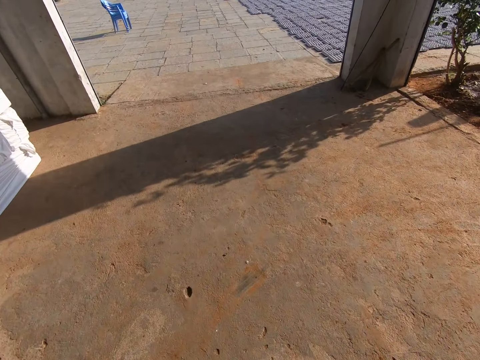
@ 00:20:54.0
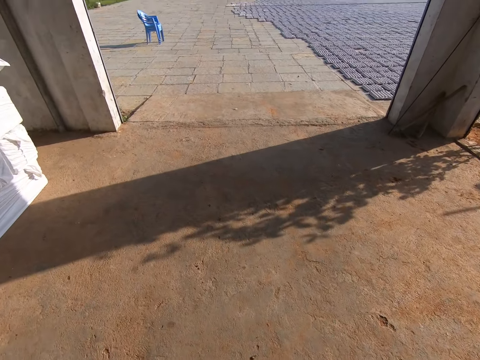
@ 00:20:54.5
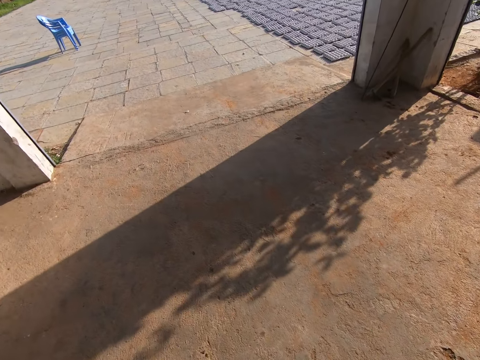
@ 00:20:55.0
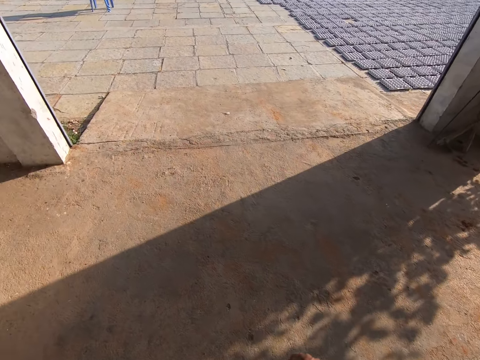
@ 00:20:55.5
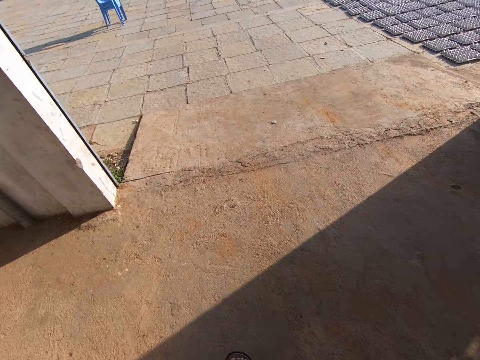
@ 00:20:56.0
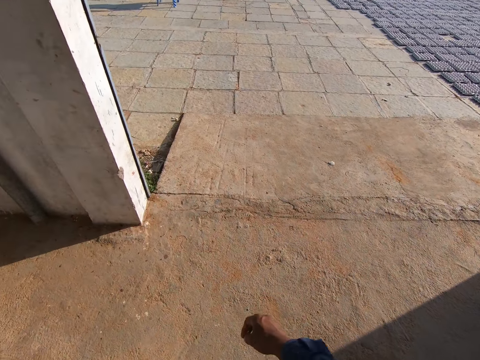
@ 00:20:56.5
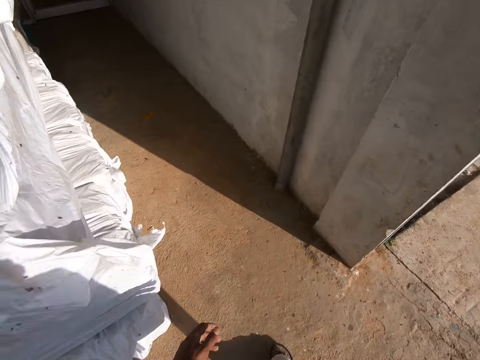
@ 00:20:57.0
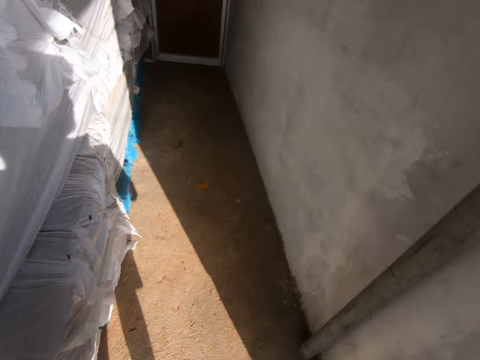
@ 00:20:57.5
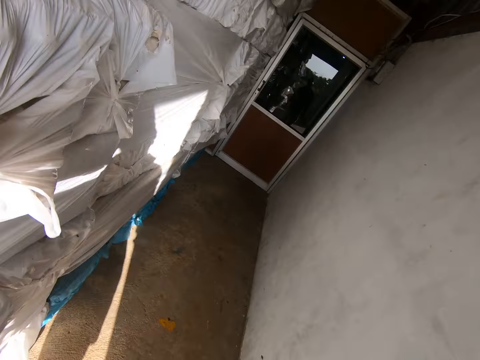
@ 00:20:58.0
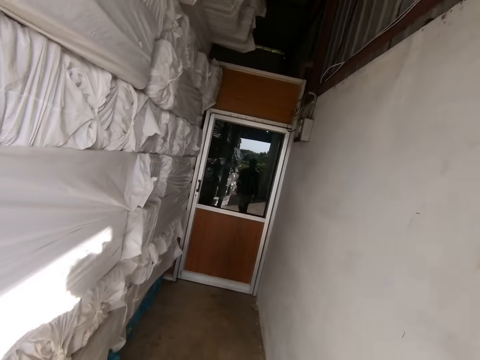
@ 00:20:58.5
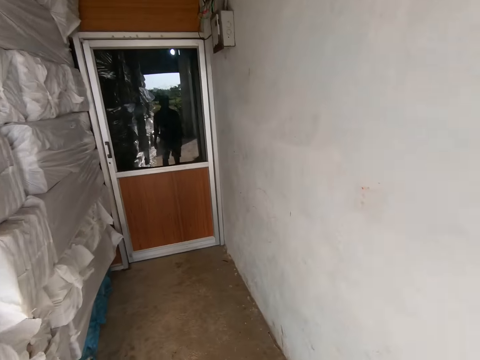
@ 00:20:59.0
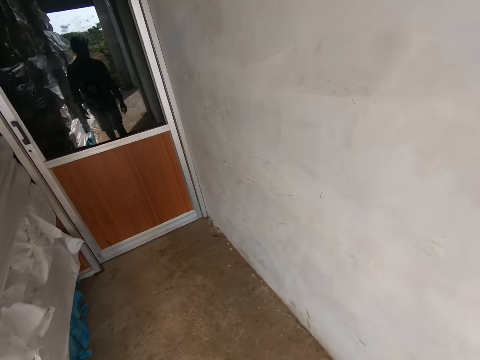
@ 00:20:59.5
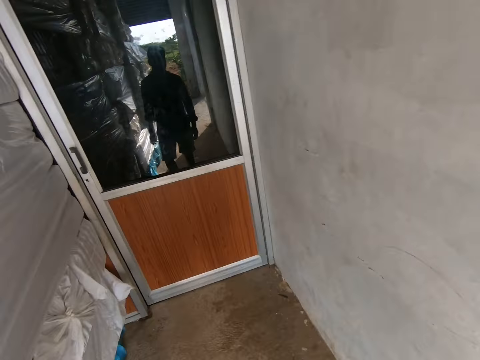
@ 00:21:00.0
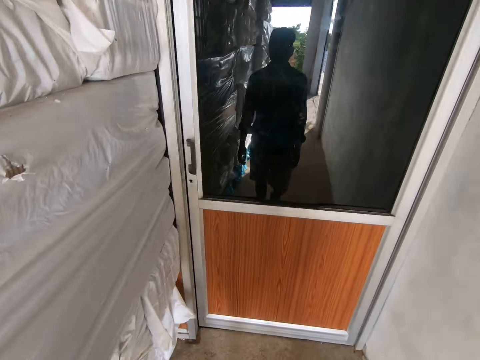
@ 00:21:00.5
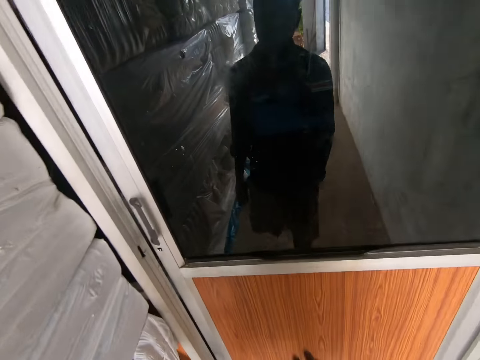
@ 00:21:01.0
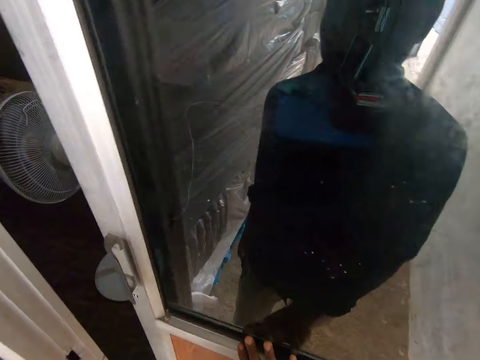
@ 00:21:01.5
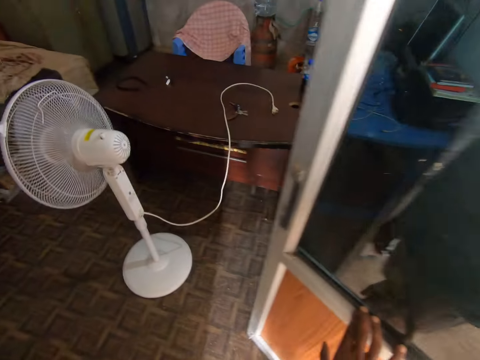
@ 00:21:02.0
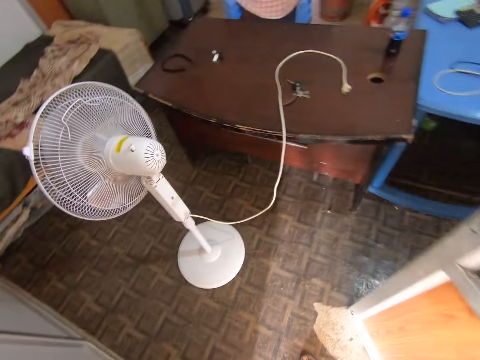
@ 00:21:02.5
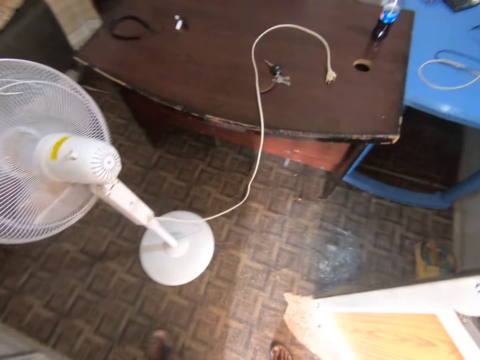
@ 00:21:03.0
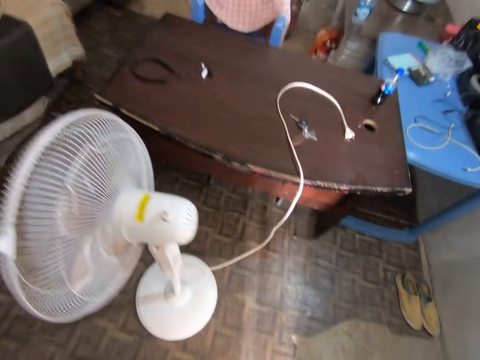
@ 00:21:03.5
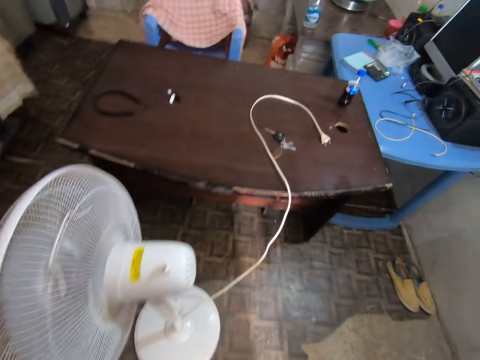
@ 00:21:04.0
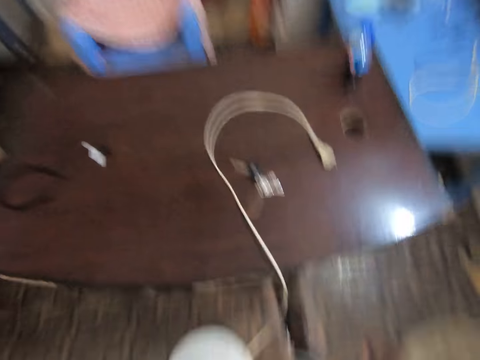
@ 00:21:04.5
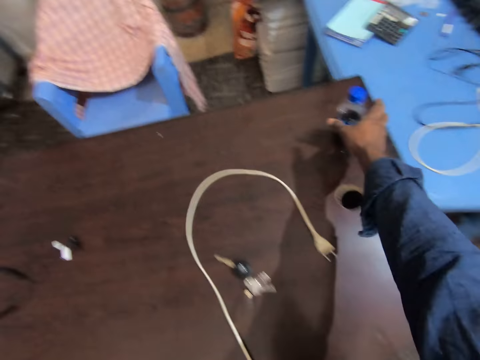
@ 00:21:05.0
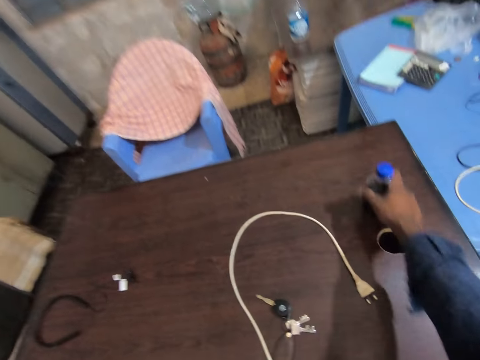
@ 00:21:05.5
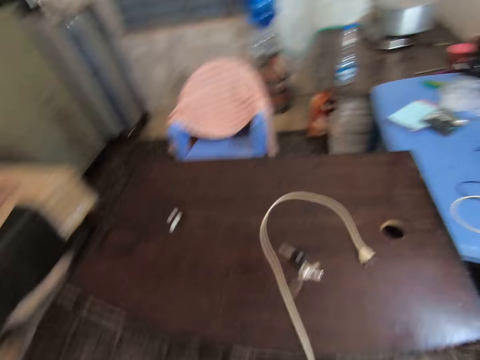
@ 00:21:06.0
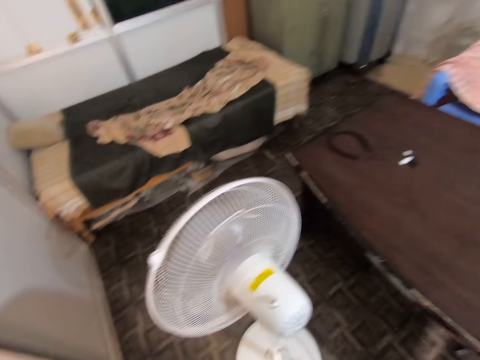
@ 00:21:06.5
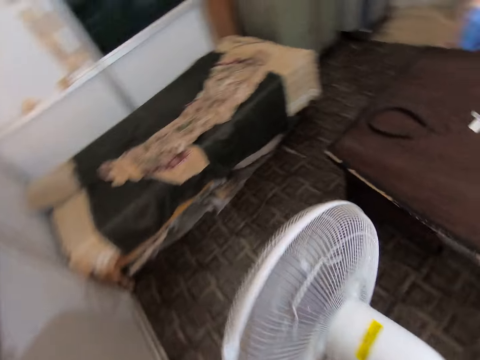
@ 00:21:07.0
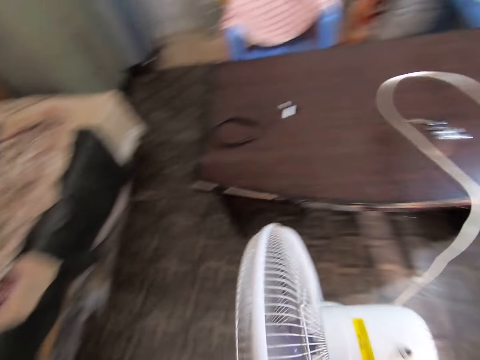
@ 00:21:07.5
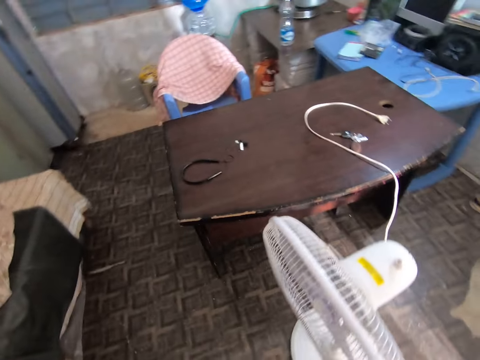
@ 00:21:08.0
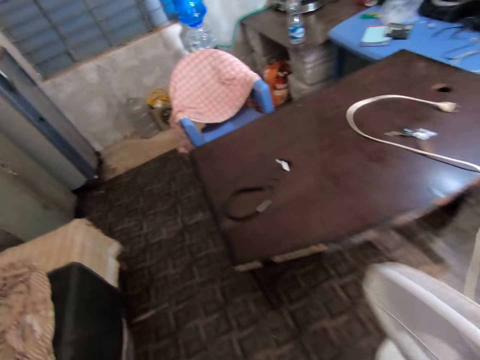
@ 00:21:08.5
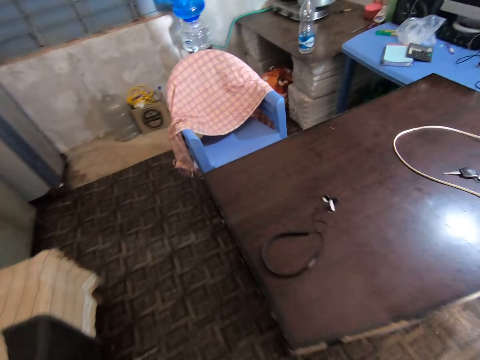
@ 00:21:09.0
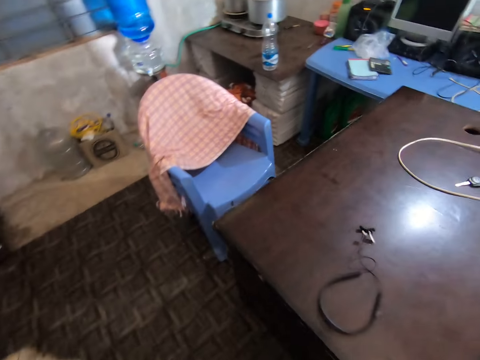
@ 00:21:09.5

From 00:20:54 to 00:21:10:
The camera wearer opens a door with his right hand. He pushes the door. He walks into a room. He picks up a bottle. He carries the bottle from a table with his right hand. He moves in the room.

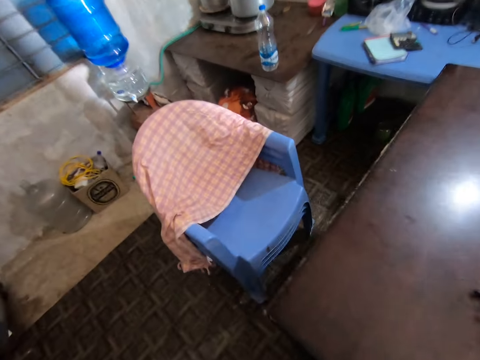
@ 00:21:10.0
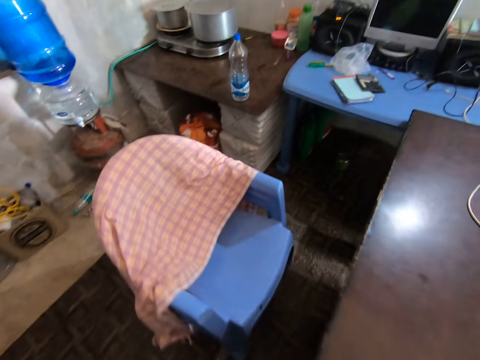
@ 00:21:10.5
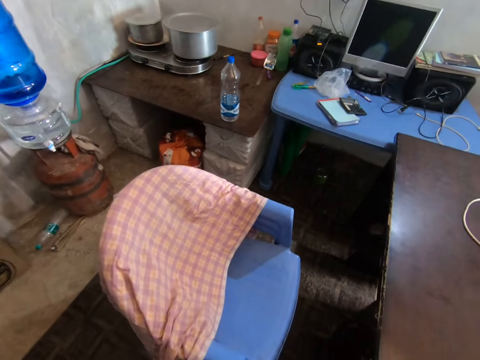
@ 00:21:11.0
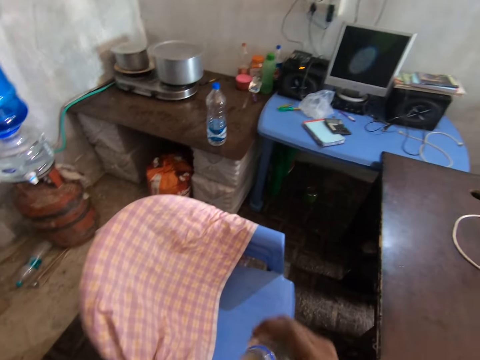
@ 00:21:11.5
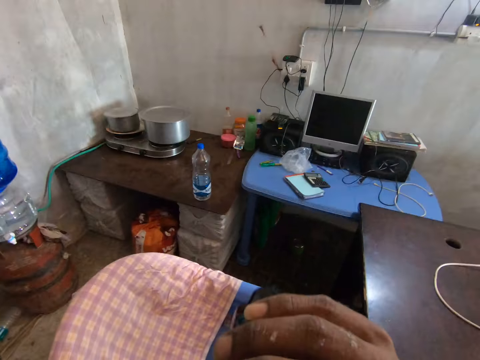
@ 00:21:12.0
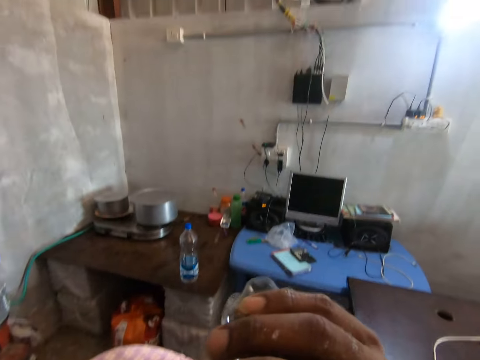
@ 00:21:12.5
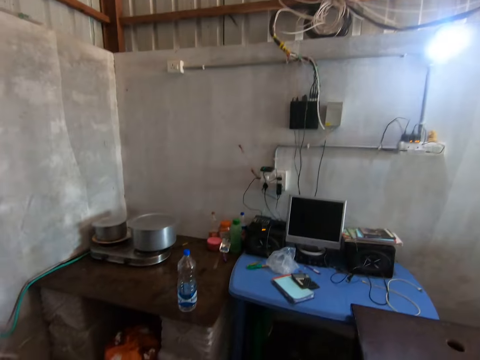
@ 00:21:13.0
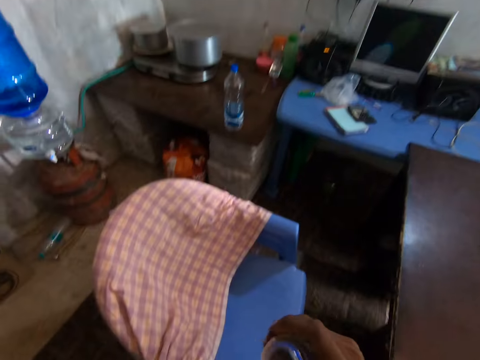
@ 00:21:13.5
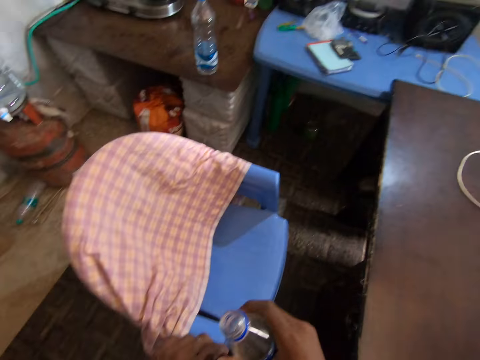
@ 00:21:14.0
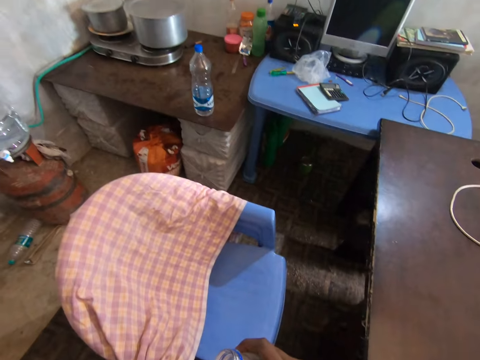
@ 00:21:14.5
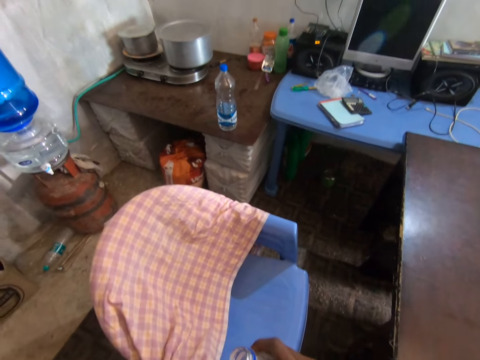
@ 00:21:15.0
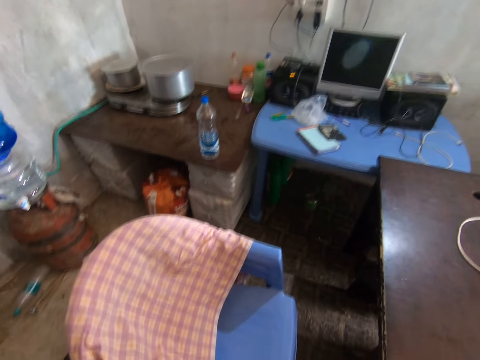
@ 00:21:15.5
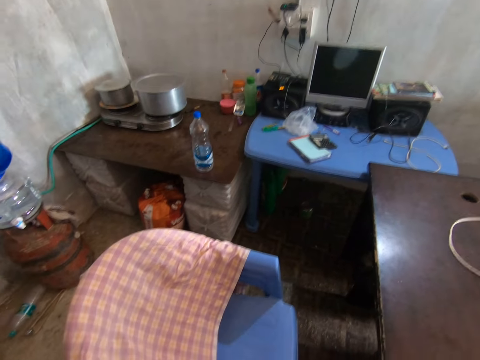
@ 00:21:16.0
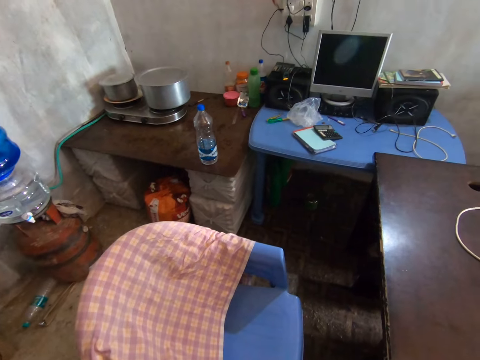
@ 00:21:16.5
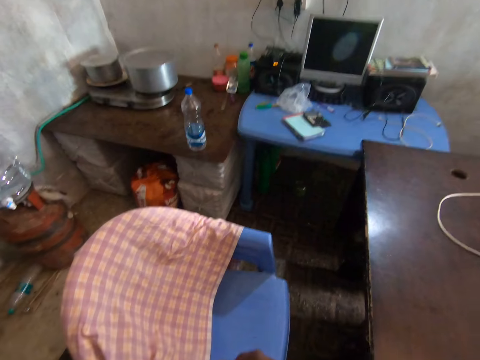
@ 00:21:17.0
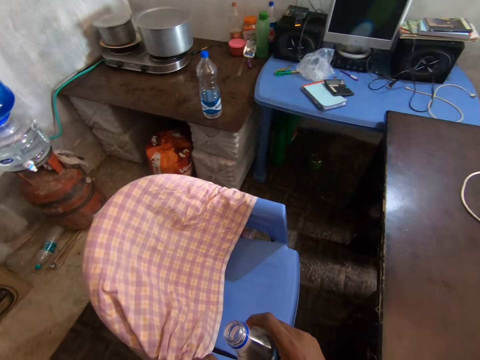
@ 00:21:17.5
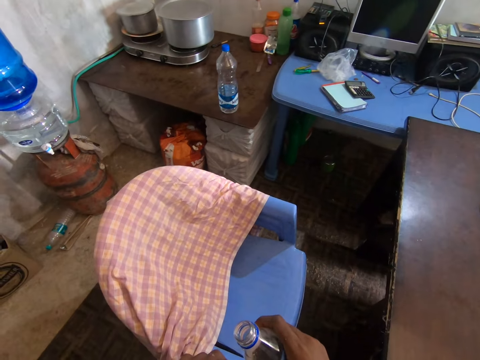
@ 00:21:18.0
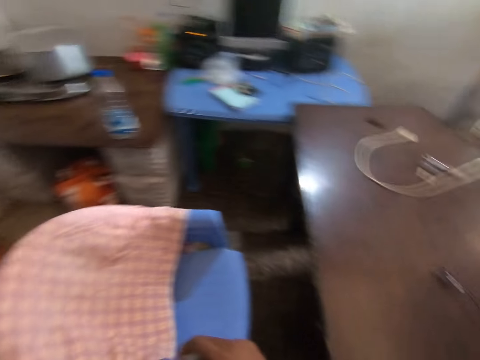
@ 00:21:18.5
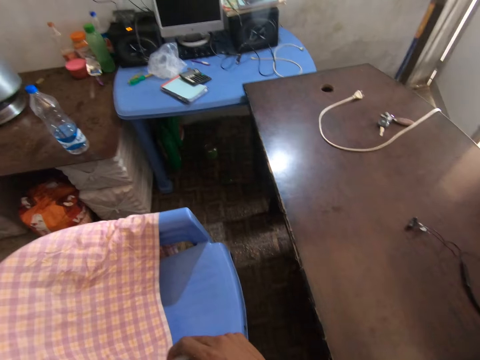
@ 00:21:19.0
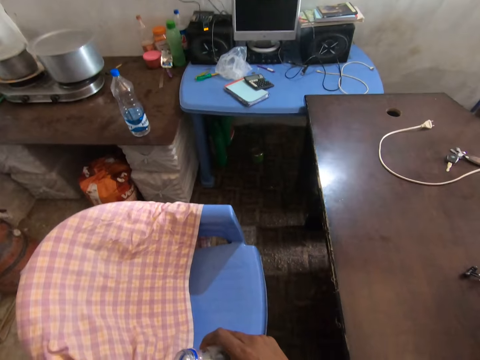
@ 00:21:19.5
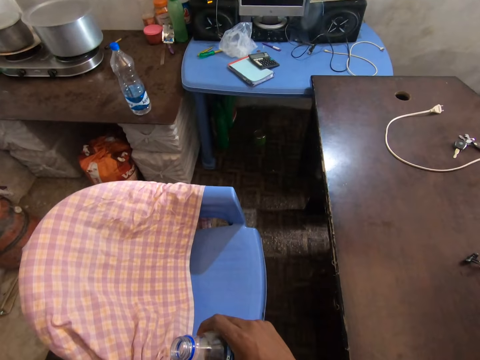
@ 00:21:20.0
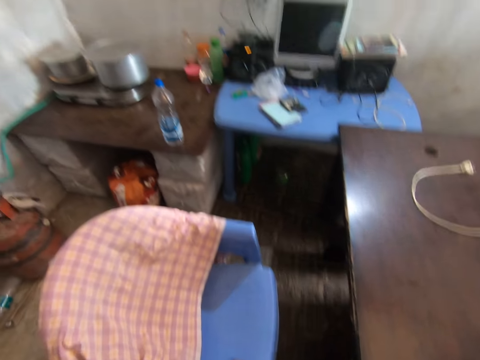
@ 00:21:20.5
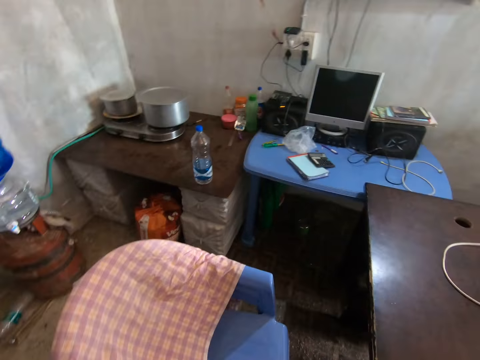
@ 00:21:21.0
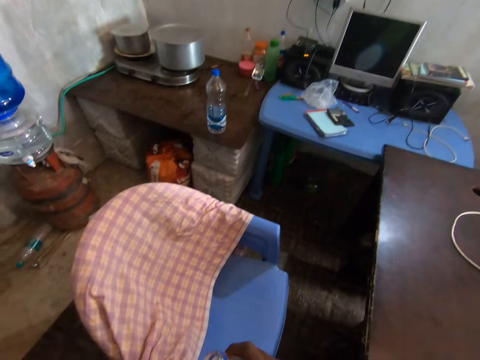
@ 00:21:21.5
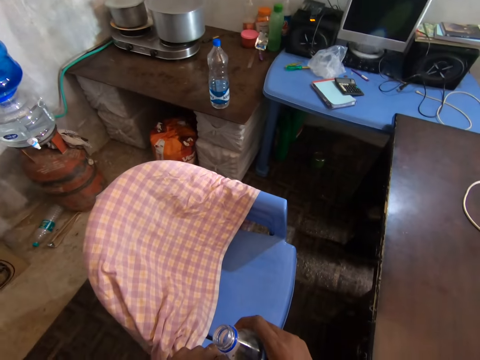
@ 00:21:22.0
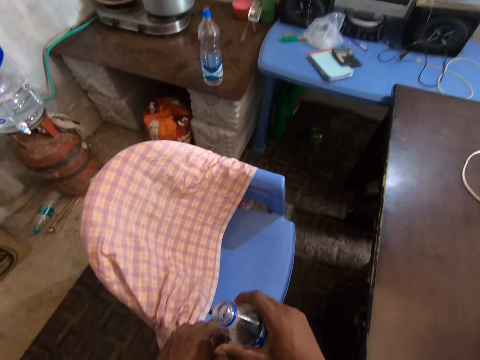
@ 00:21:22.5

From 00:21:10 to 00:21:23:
The camera wearer drinks from the bottle of soda in his right hand. He stares at the room.
